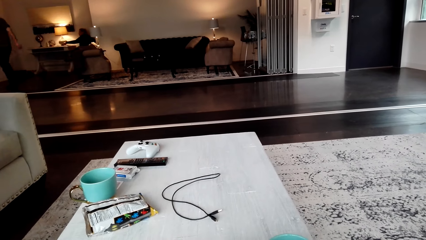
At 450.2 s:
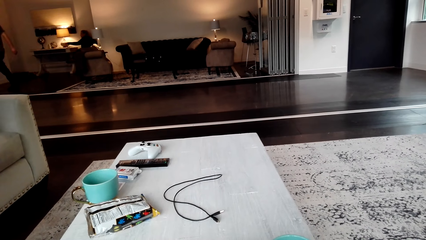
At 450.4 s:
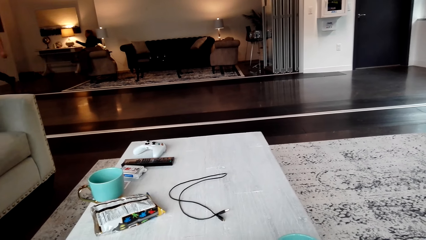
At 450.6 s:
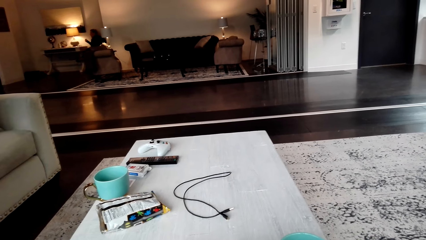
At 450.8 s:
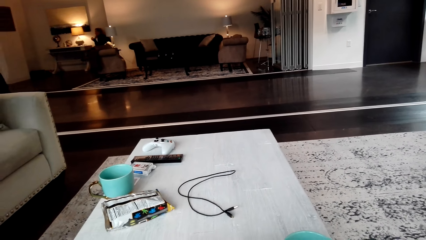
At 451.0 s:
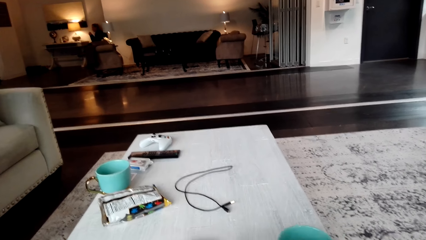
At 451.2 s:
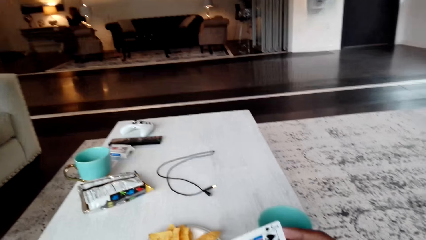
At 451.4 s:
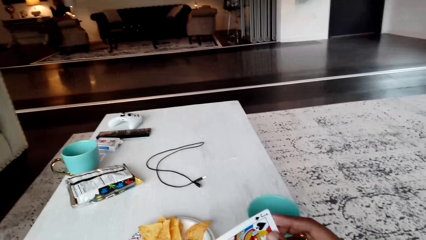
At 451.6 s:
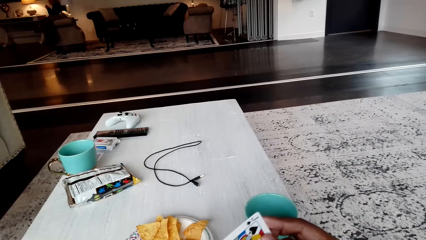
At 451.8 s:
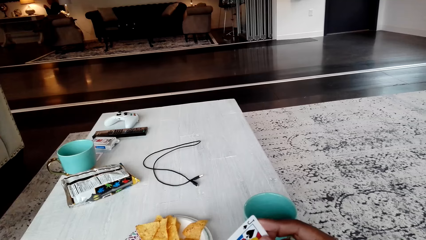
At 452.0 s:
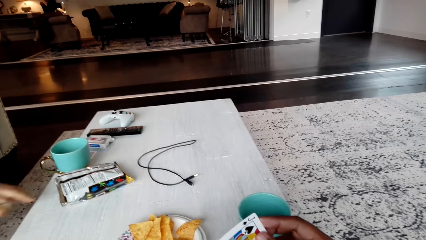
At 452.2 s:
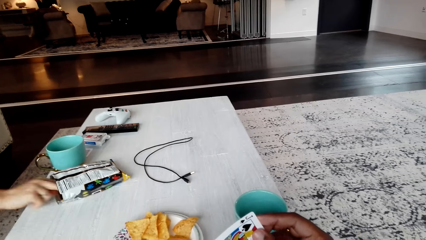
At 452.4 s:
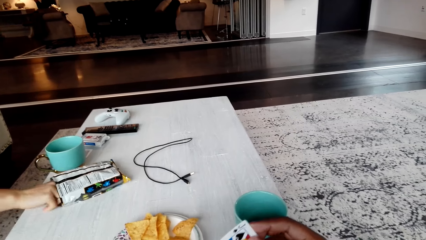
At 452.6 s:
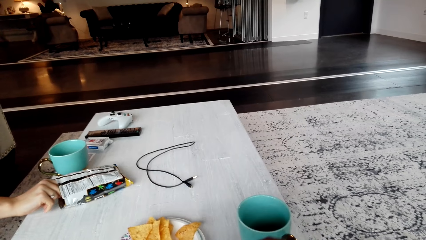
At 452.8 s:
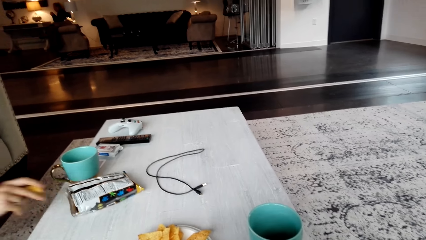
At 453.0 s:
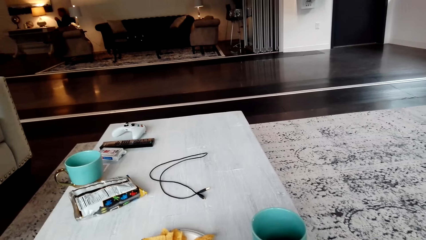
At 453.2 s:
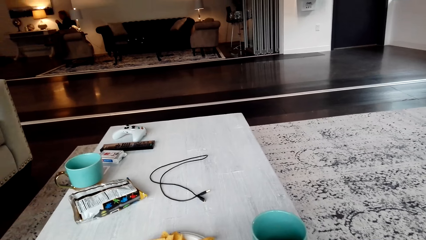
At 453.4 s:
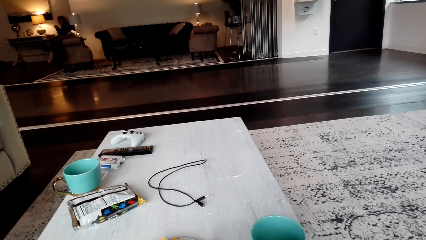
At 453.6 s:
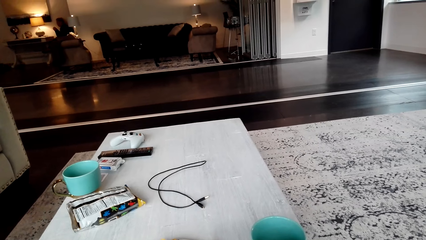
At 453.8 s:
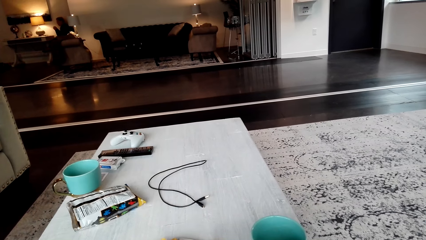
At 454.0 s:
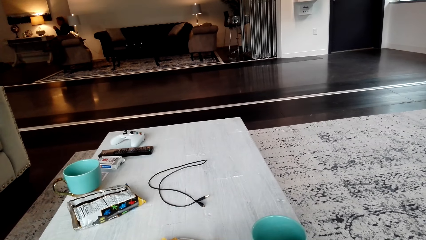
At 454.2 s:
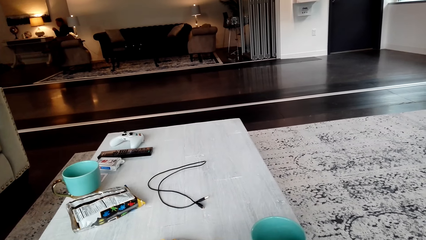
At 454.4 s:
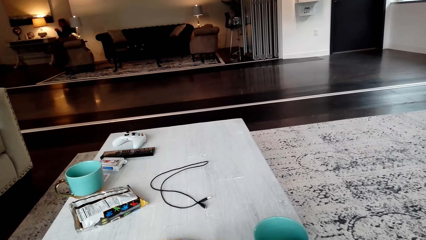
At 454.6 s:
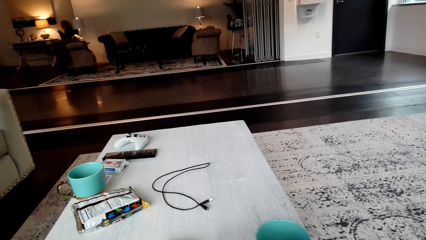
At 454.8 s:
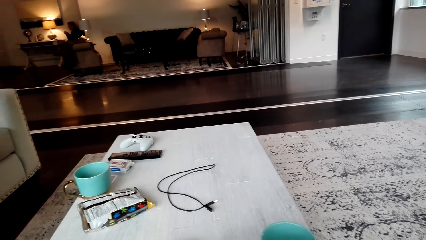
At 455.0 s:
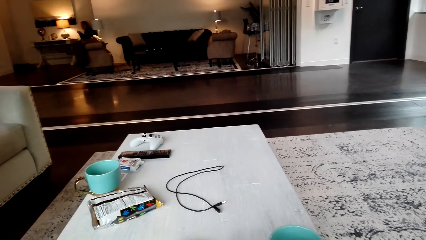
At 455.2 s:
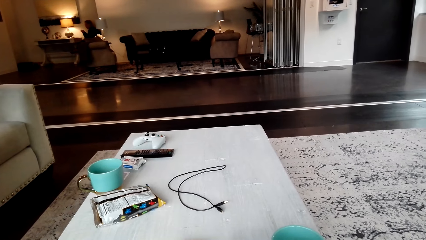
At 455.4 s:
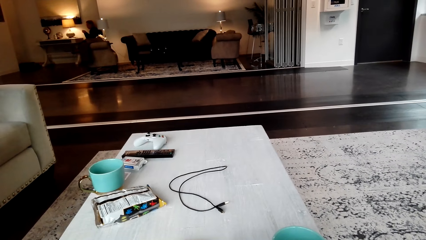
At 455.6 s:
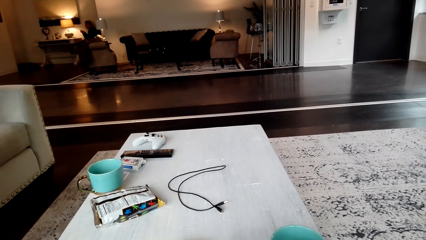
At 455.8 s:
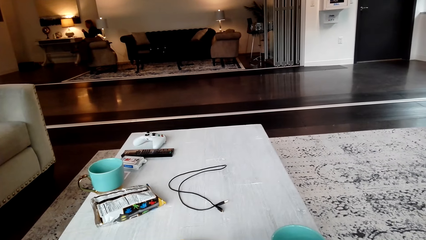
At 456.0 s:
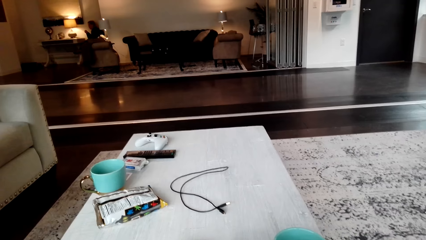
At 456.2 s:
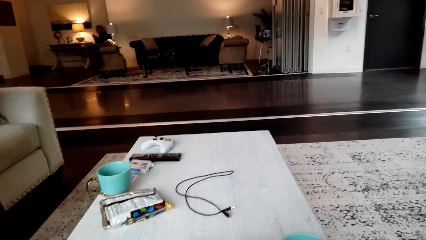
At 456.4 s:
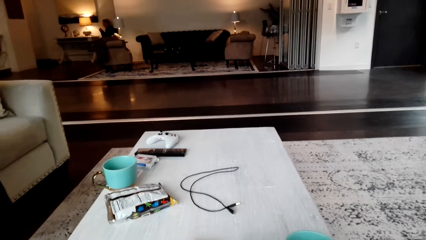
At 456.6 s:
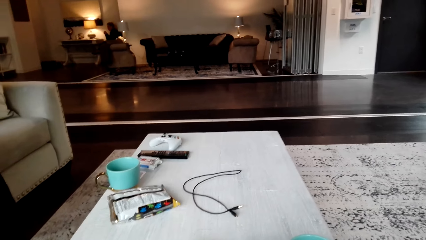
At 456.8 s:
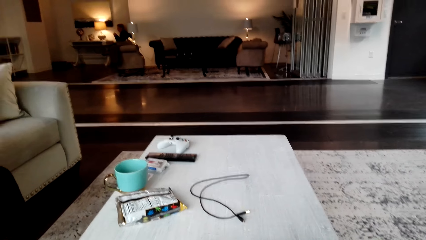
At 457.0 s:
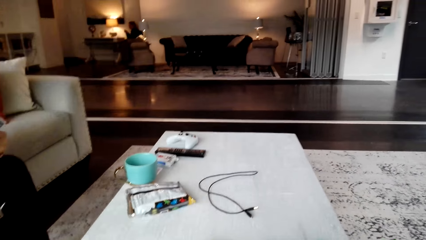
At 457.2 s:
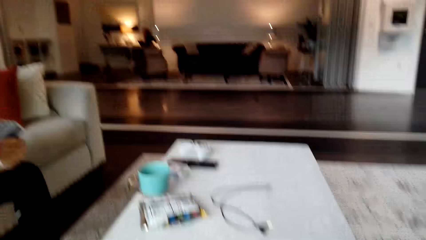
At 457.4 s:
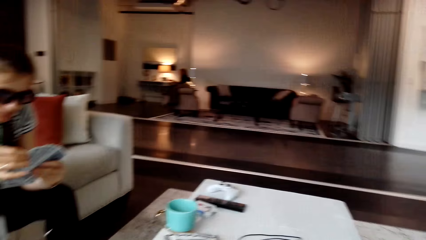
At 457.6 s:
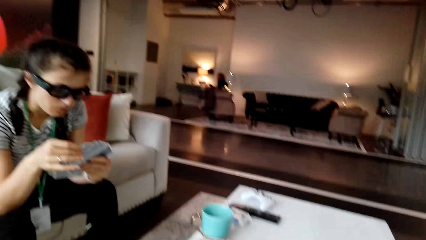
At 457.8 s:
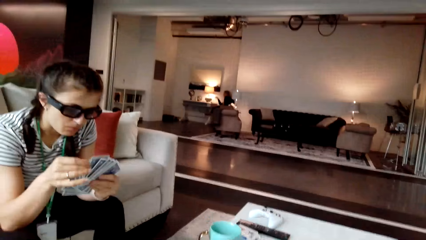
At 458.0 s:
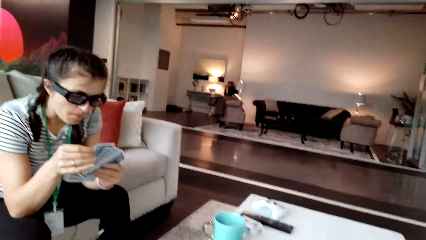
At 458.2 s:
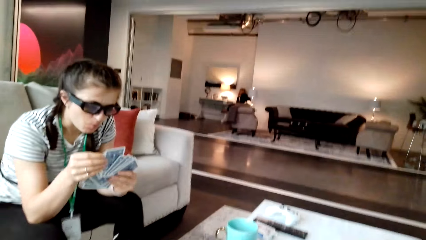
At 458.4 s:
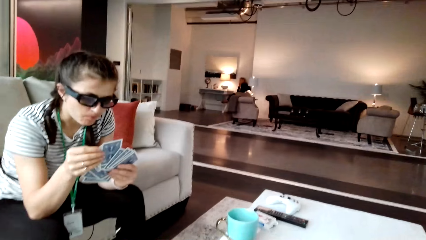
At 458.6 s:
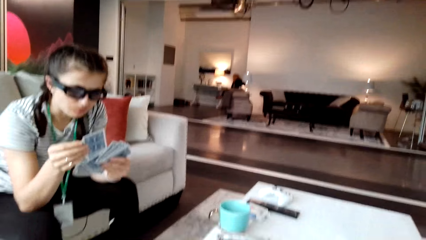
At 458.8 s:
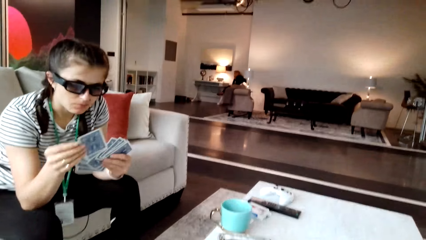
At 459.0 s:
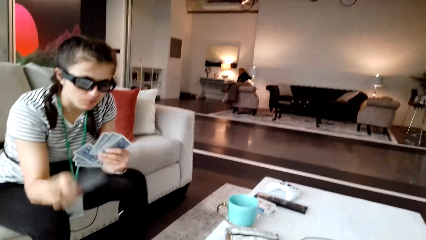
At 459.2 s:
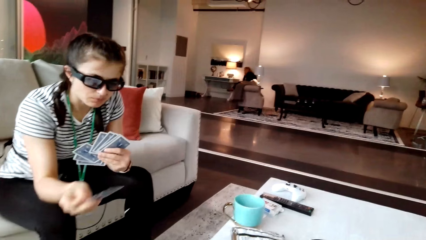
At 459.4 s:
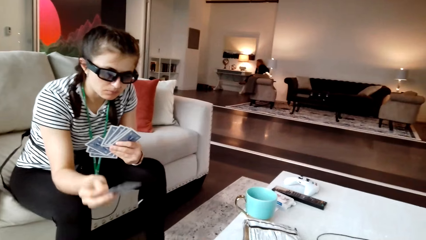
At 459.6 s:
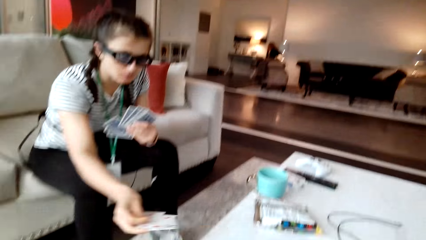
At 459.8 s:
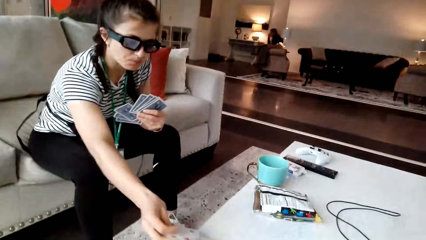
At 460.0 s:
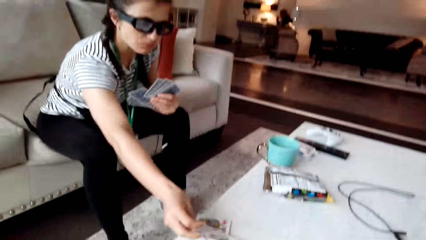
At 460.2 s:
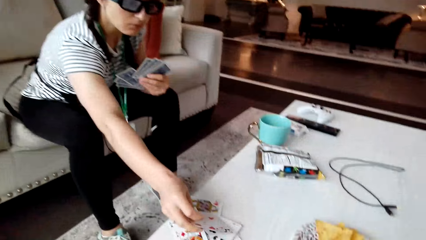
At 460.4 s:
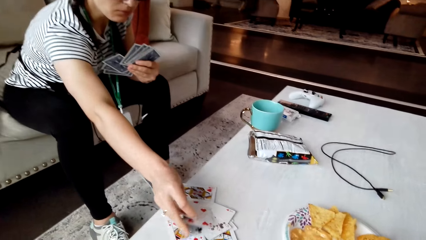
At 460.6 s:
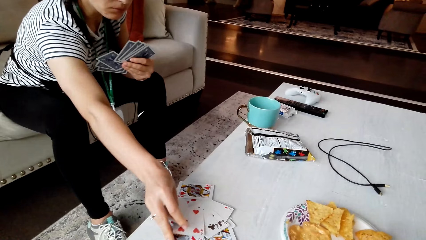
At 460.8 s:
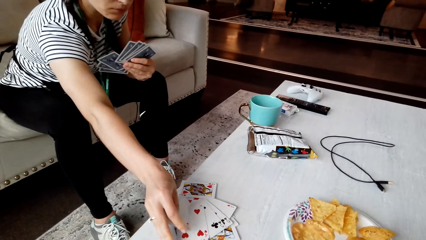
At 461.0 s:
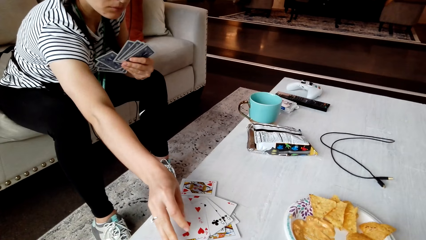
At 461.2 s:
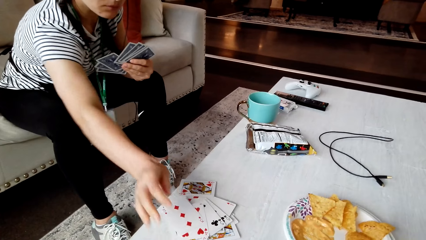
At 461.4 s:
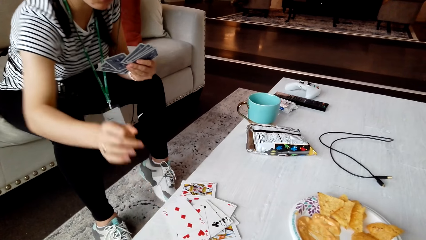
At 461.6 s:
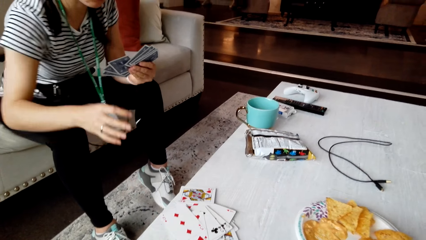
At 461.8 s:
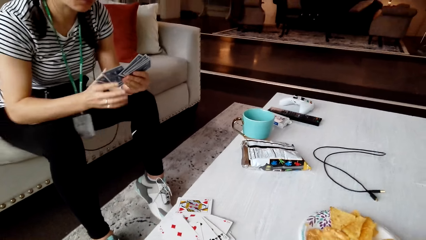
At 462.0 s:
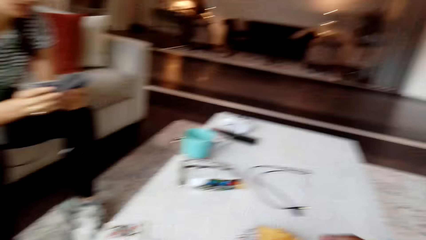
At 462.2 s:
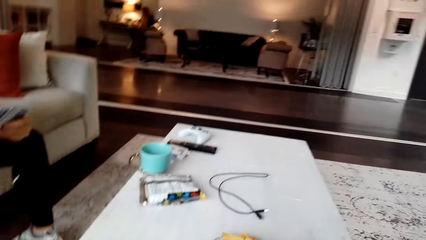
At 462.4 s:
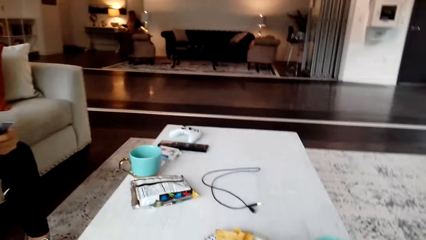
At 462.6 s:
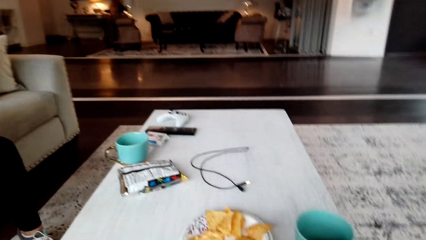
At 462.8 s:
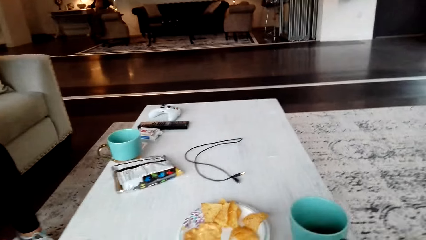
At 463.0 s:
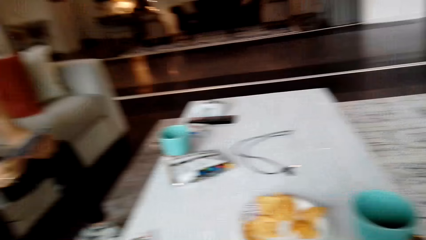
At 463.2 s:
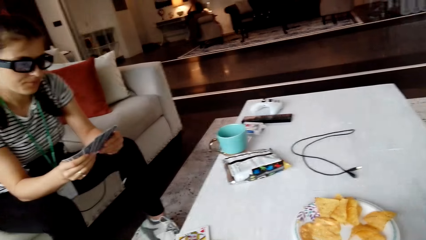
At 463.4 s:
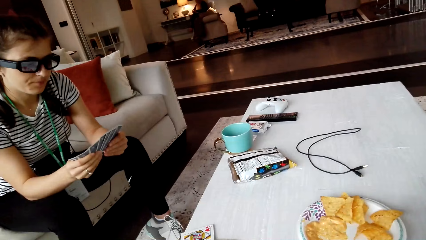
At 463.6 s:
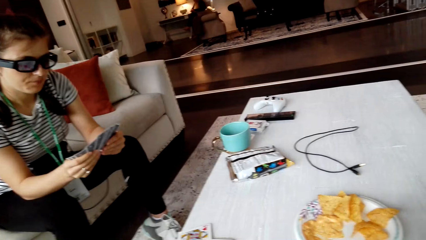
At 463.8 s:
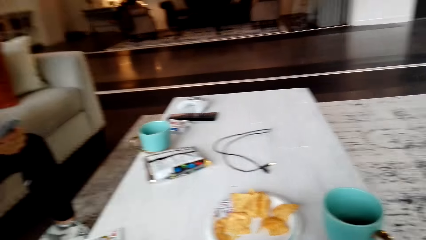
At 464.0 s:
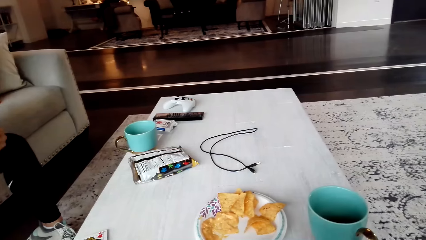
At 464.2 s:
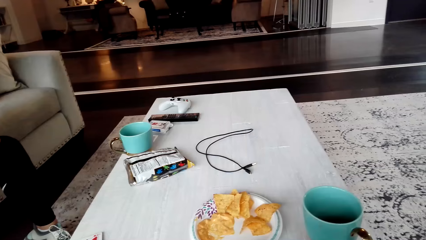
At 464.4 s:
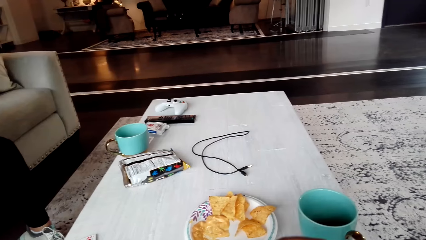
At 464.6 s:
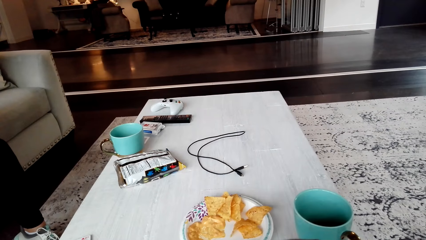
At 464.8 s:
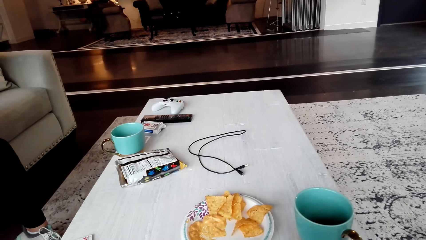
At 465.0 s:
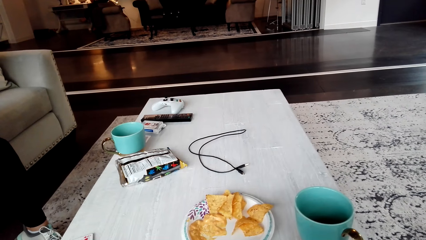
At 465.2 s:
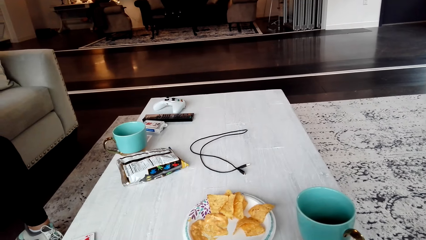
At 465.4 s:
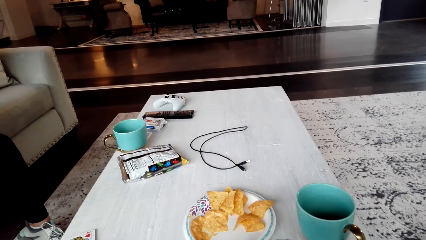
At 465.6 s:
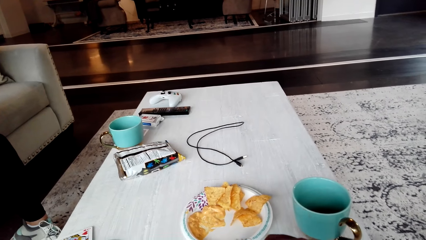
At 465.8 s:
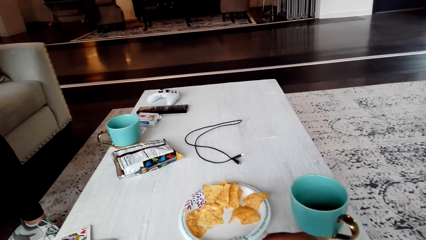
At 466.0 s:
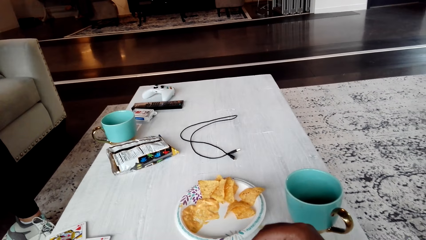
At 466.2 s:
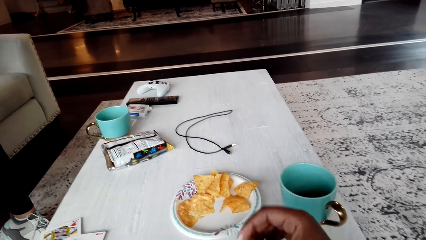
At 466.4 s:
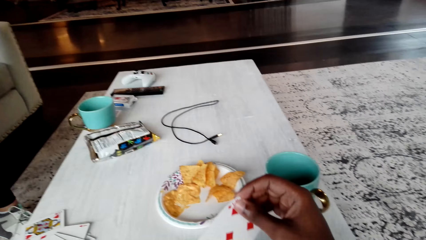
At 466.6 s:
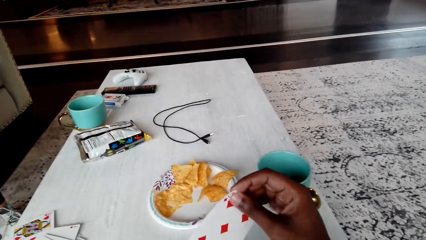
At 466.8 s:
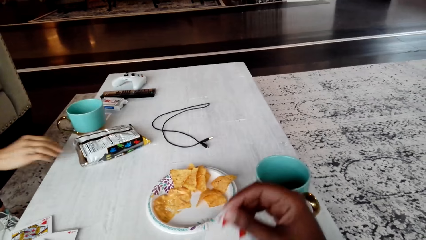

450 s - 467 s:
The camera wearer holds a card. They look at the card. A woman removes crisps from the packet. The camera wearer looks down. The woman arranges cards on the hands, takes a card and puts the card on the table. The camera wearer interacts with the woman. They look at the table. They hold a card.
